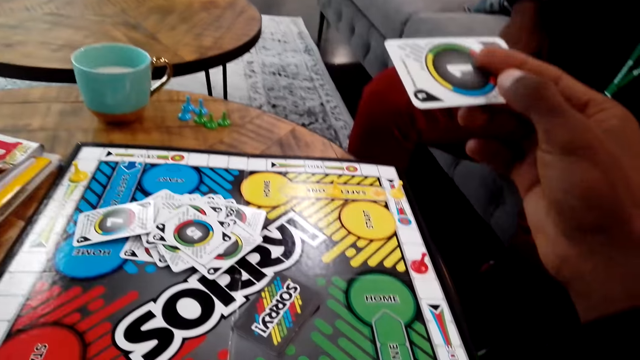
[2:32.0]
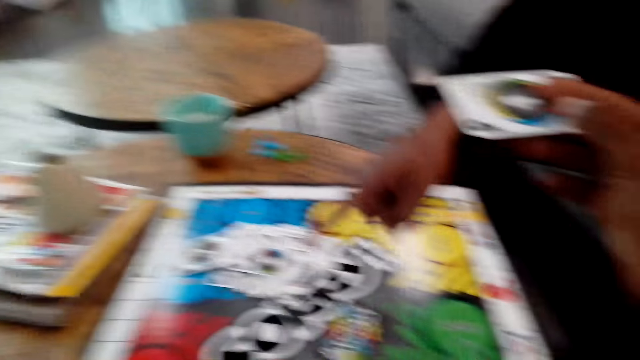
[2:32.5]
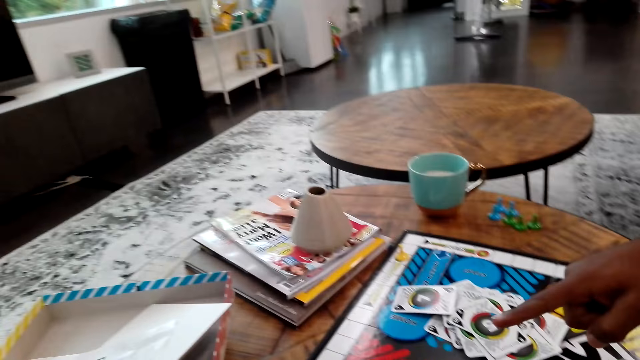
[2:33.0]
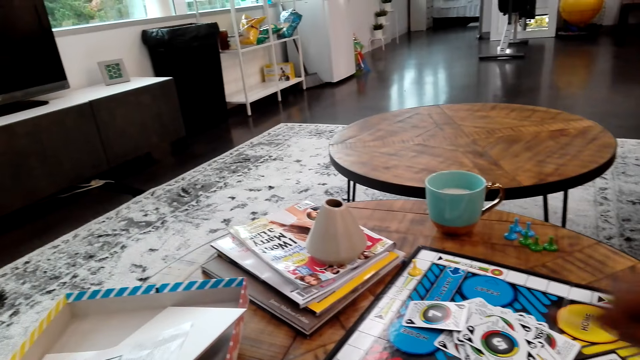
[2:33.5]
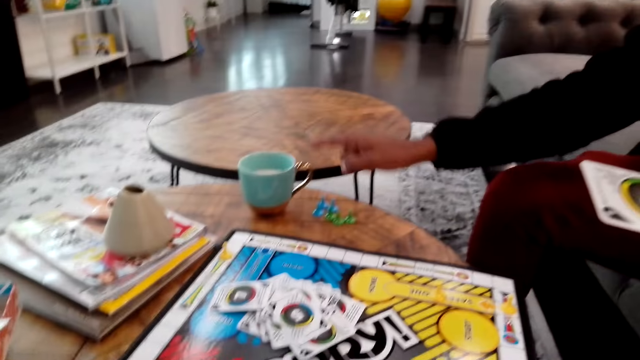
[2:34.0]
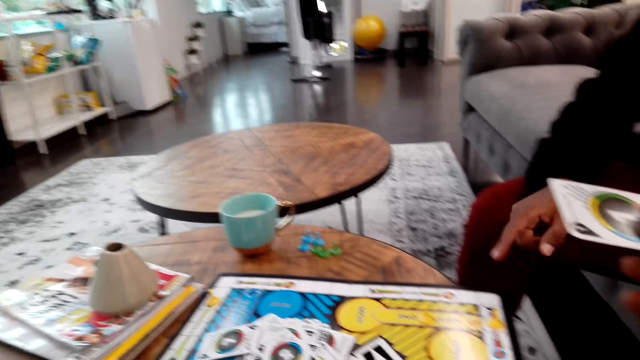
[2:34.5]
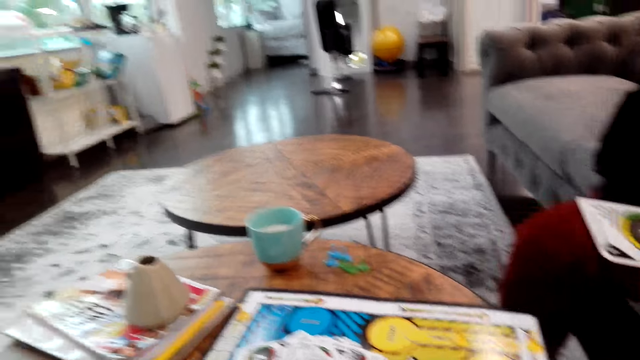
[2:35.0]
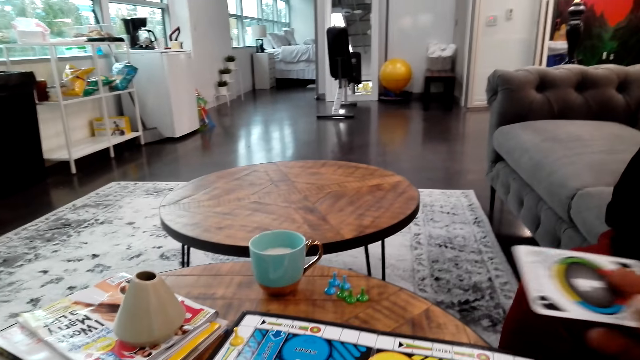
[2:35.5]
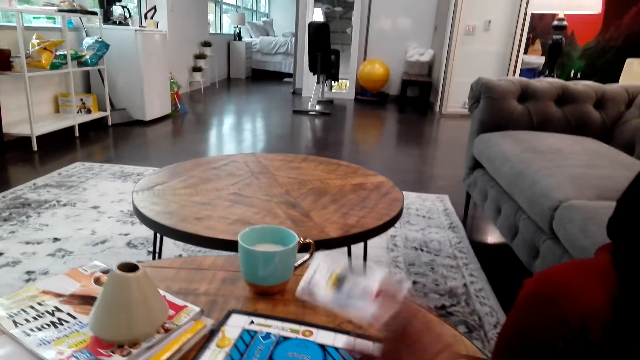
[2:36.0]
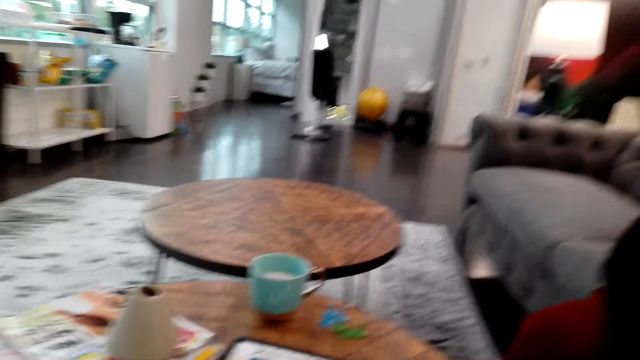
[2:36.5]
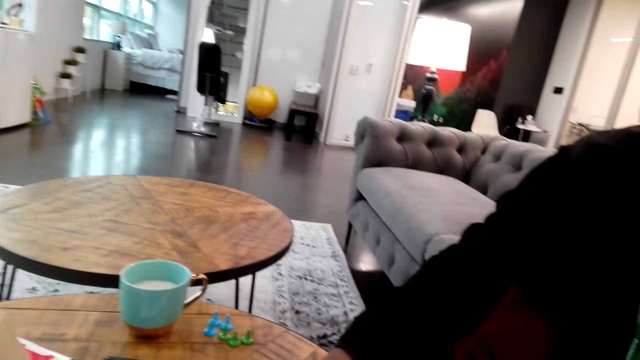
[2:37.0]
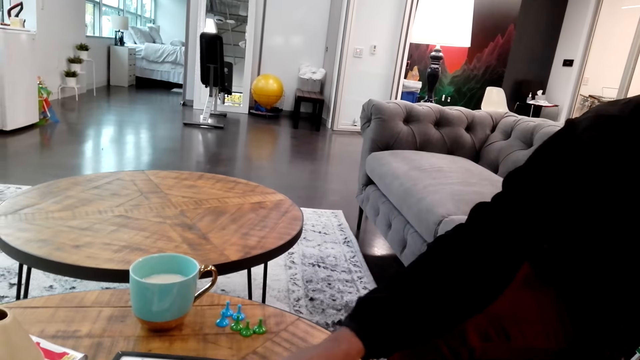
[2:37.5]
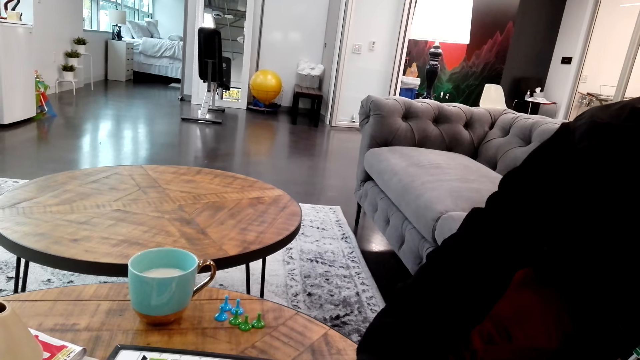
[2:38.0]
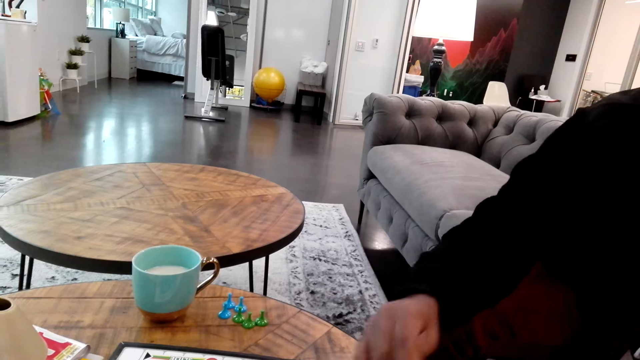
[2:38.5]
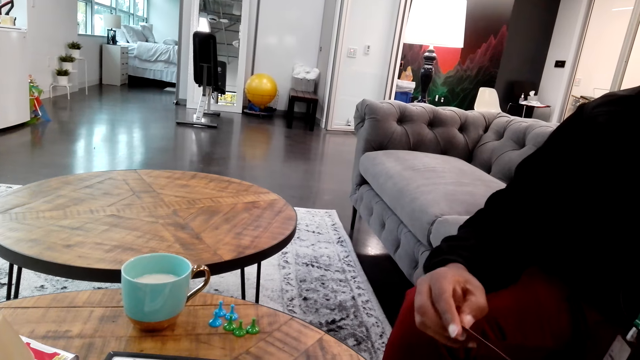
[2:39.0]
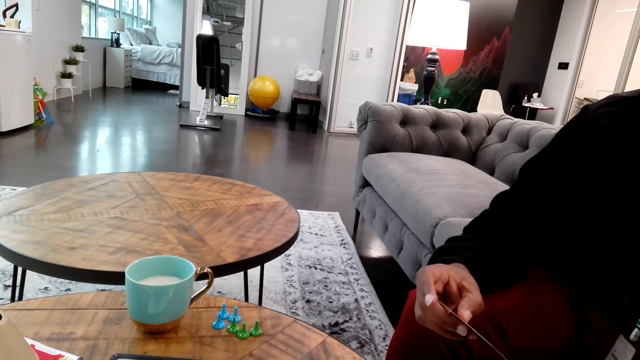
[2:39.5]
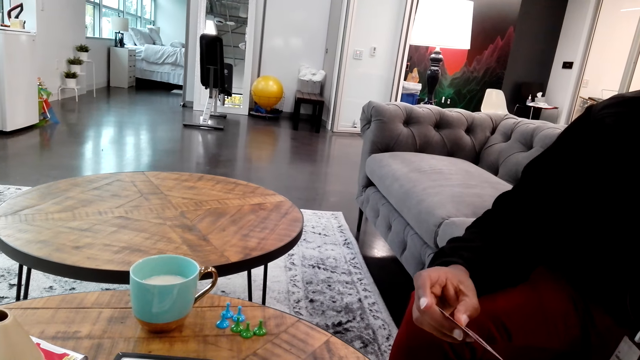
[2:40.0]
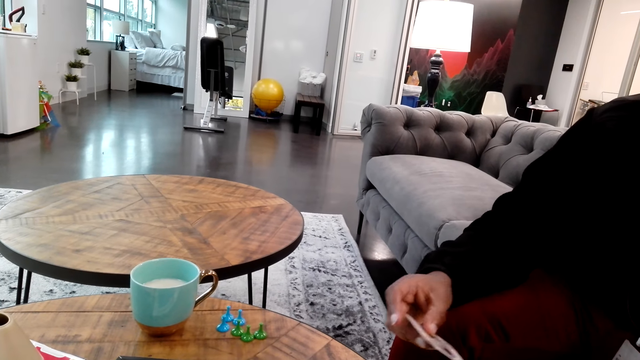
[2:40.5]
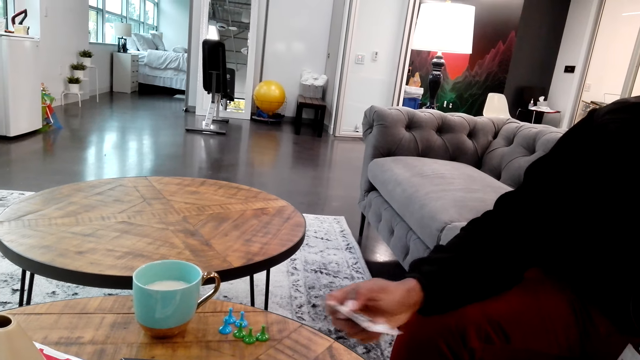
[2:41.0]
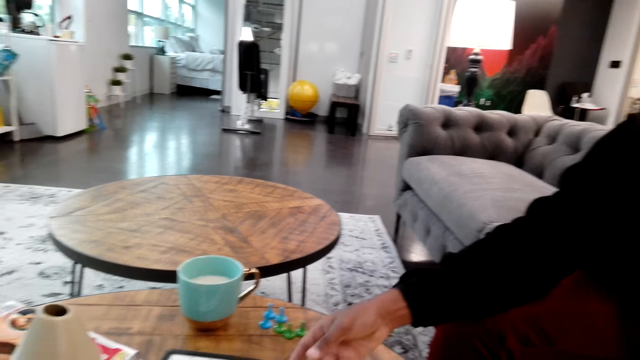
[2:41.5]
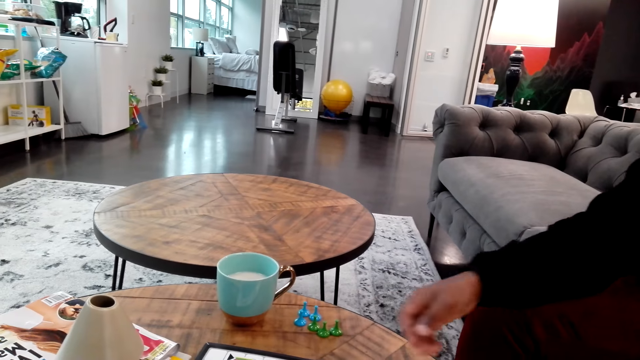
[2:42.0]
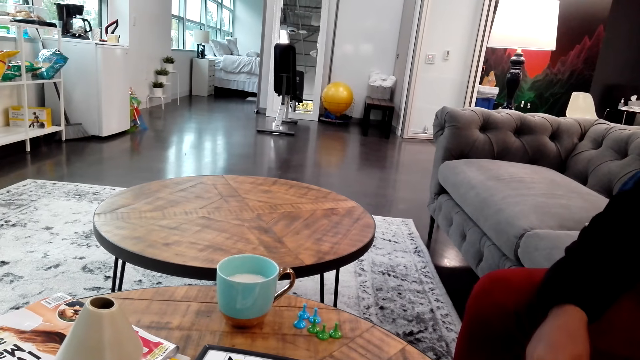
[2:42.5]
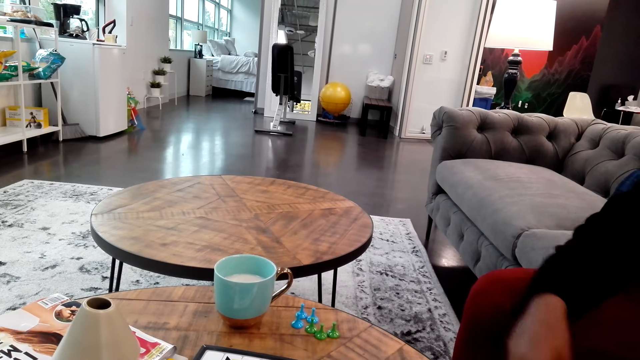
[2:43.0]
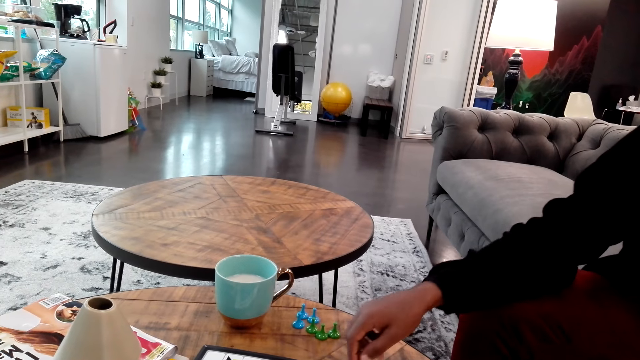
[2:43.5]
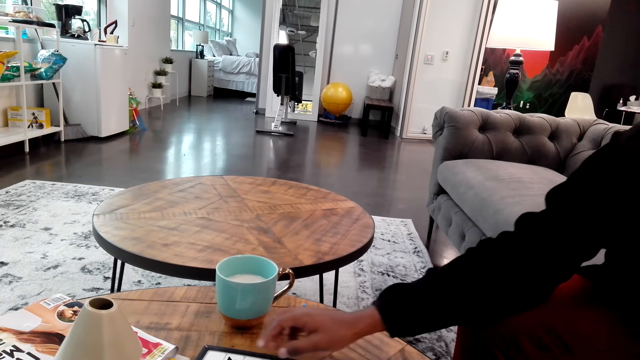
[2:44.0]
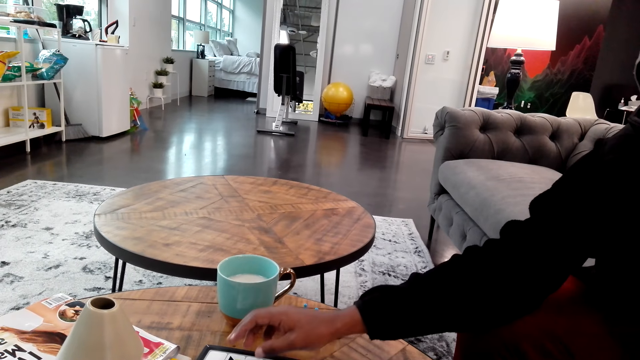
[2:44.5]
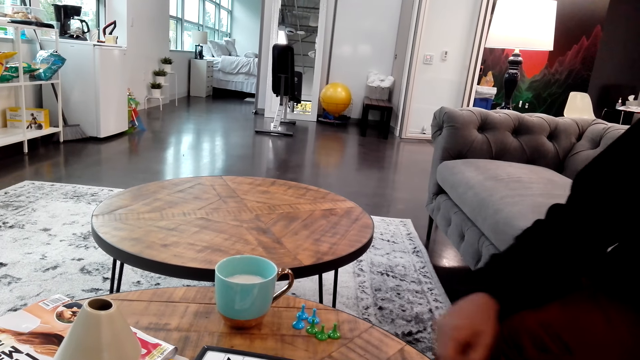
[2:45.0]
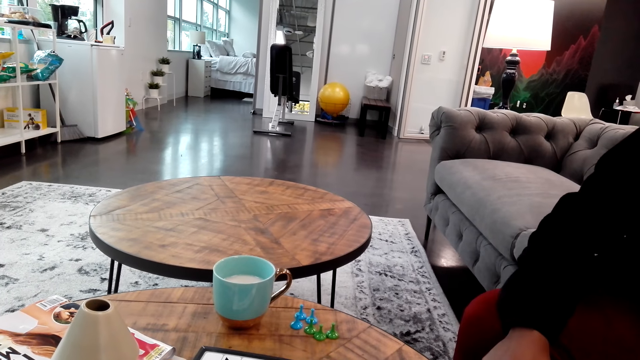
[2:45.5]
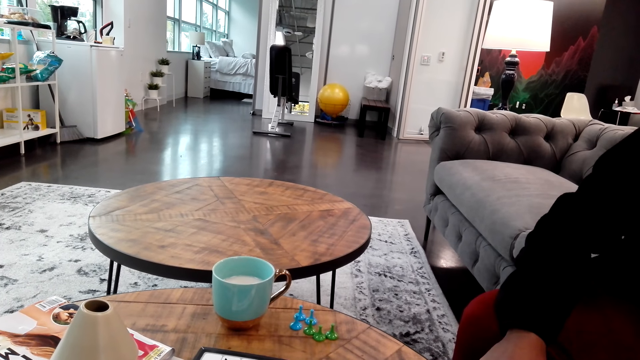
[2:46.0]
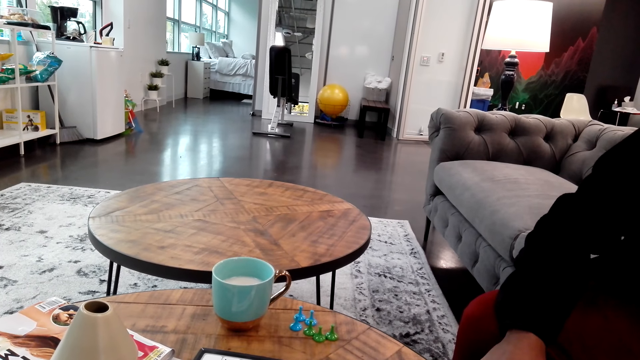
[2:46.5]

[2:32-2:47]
The camera wearer places down a card. A man picks up a card. The man places down the card. The man moves a chessman.

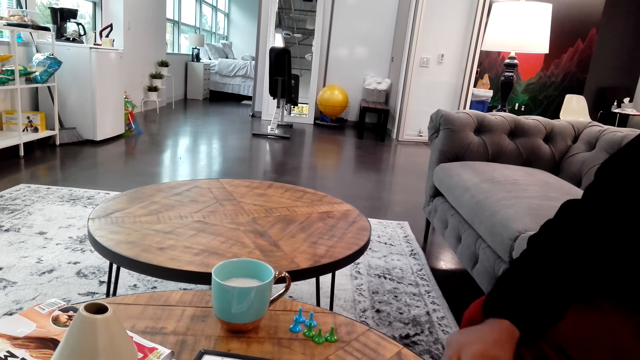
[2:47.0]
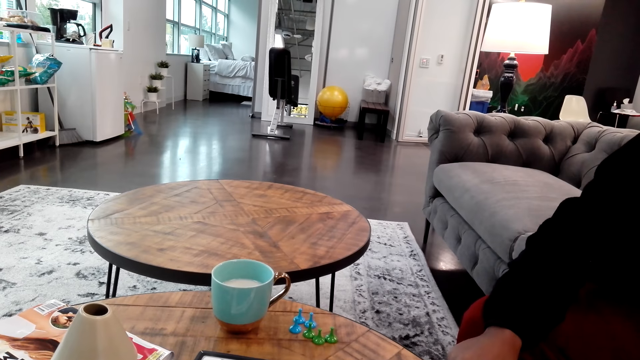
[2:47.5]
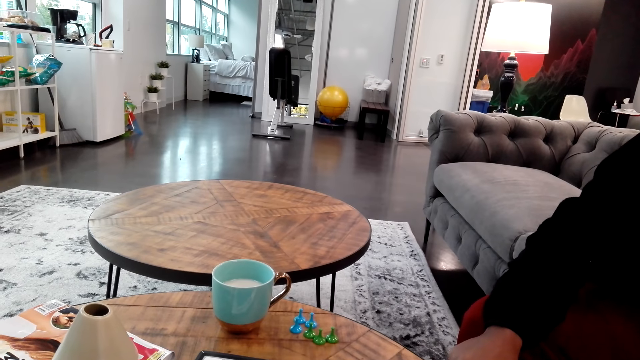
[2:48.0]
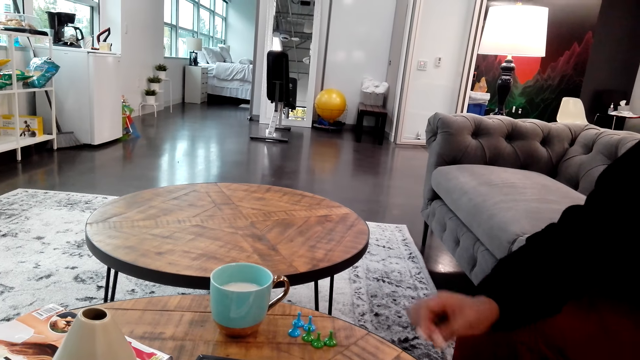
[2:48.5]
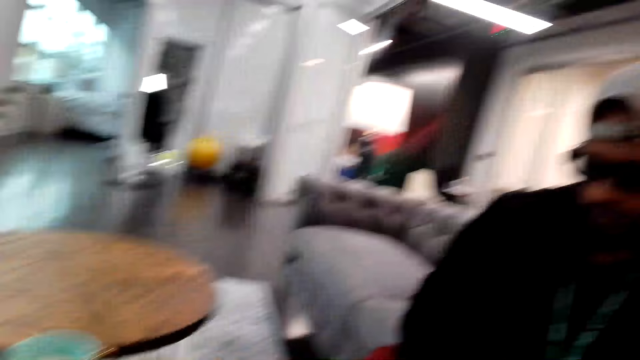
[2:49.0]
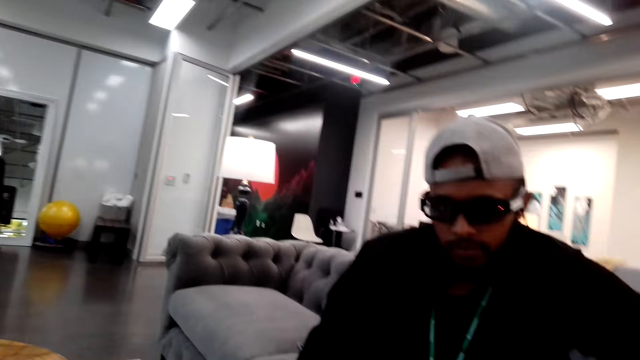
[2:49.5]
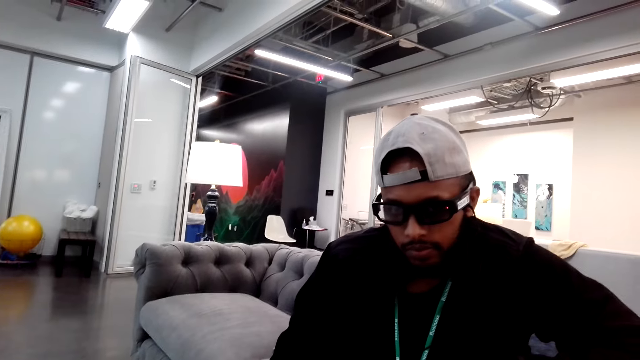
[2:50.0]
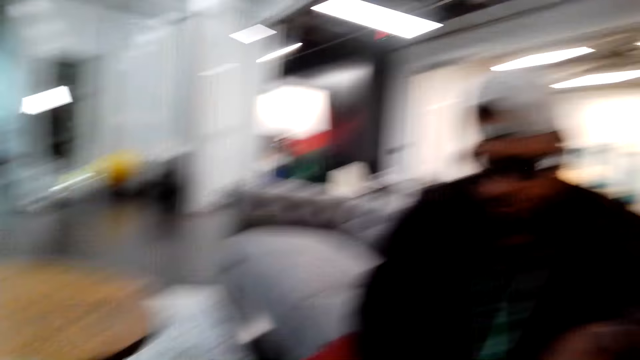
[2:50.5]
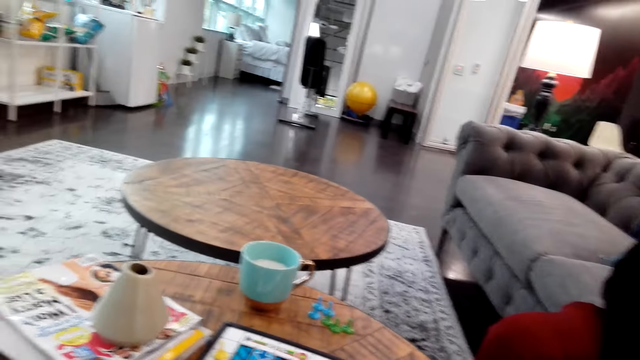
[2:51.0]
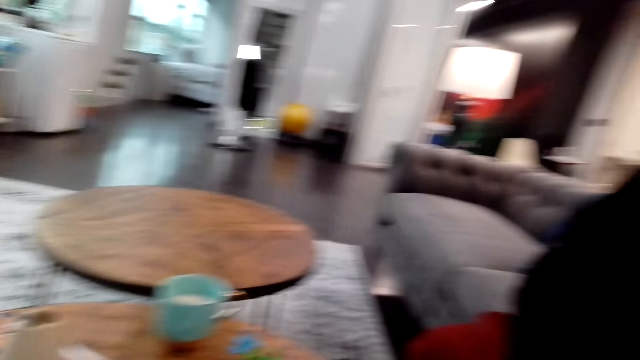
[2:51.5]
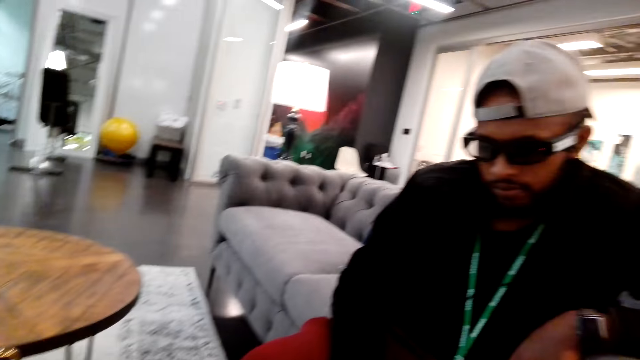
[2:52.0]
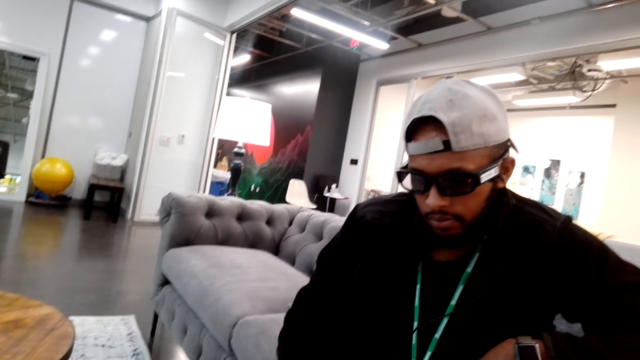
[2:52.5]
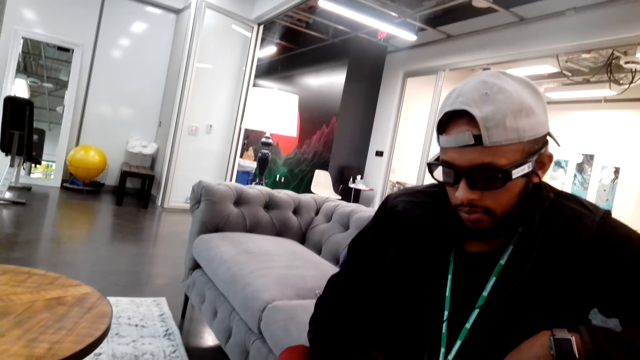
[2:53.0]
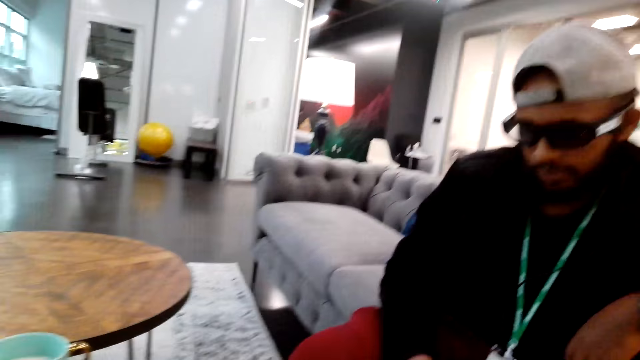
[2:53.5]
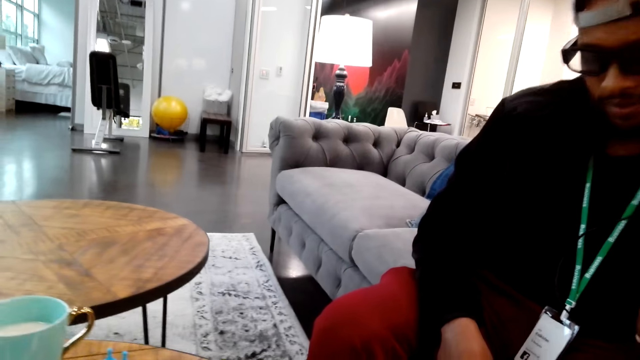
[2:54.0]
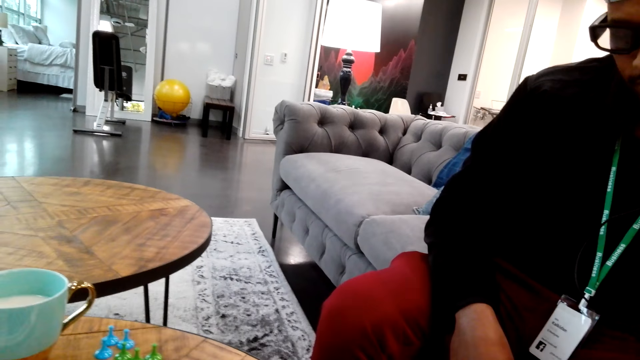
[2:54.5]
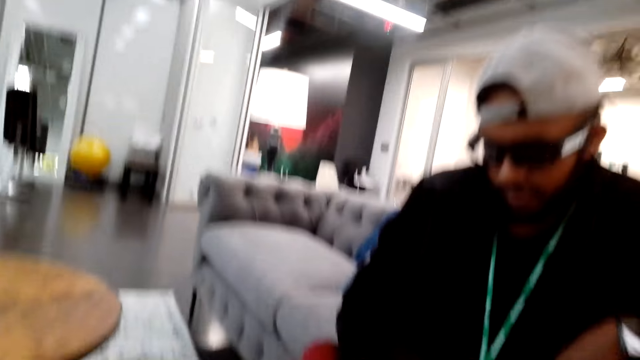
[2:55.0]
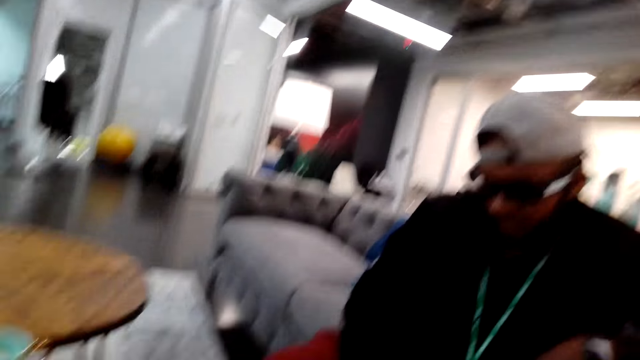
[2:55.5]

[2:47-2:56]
The camera wearer looks at a person.
